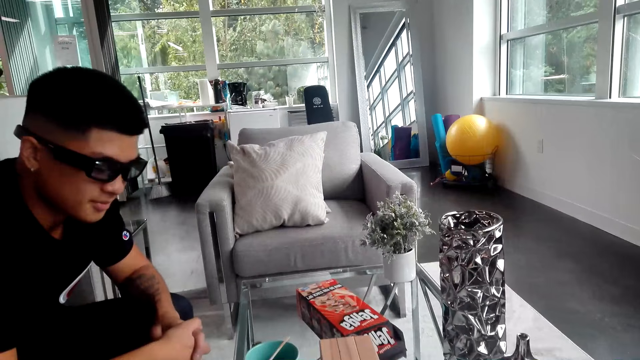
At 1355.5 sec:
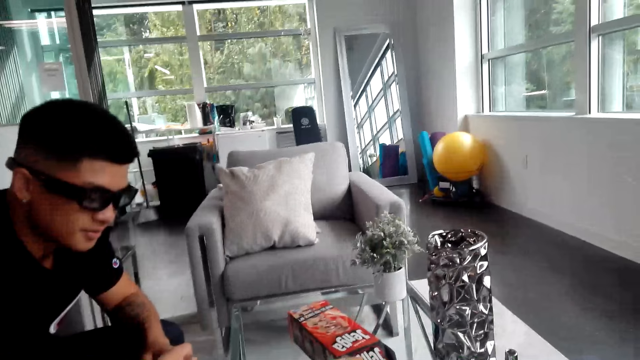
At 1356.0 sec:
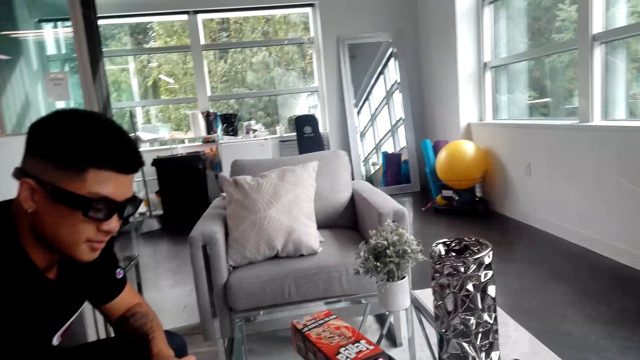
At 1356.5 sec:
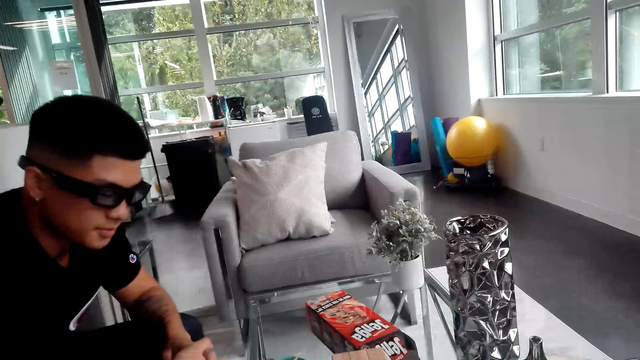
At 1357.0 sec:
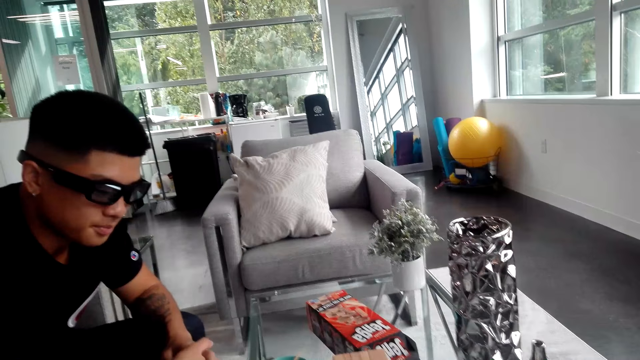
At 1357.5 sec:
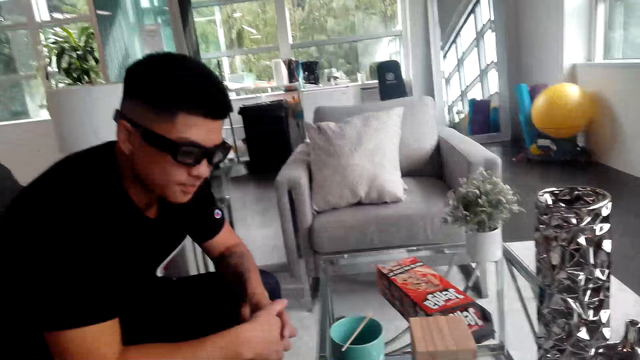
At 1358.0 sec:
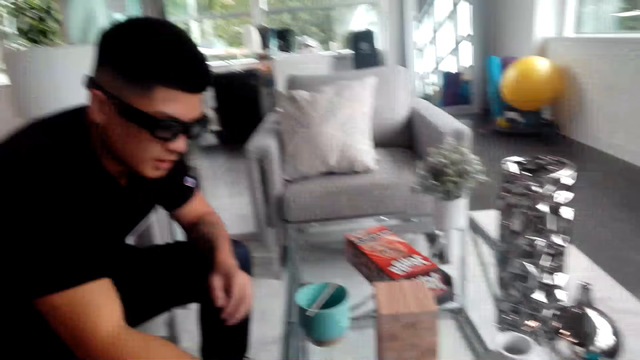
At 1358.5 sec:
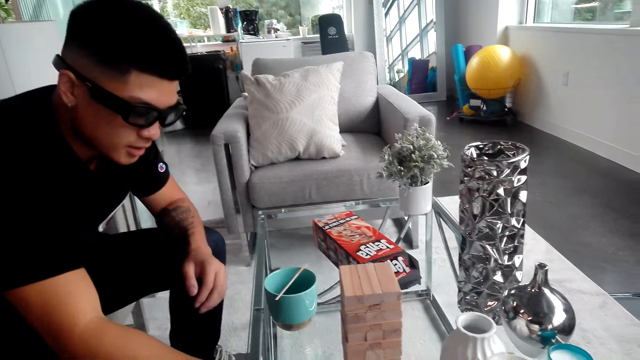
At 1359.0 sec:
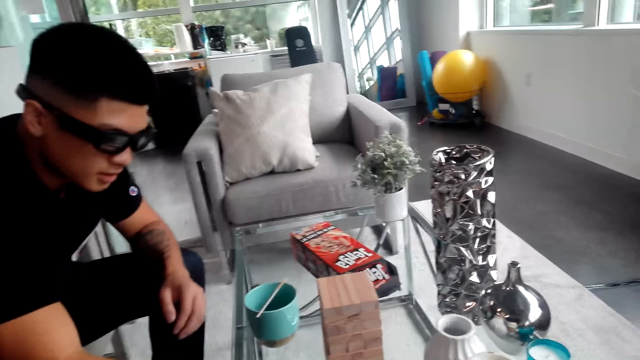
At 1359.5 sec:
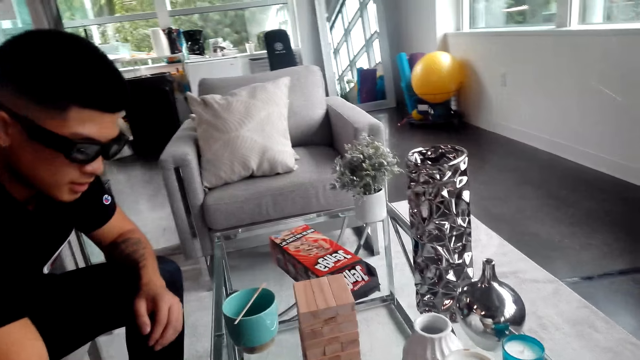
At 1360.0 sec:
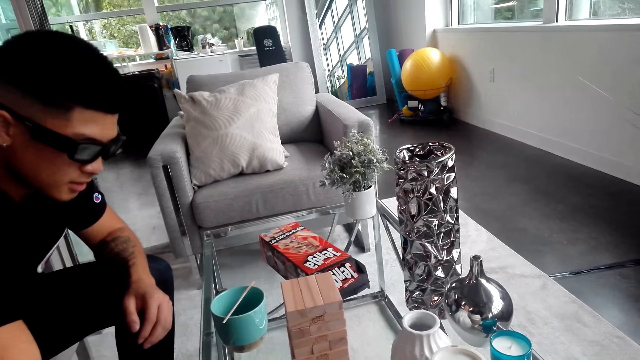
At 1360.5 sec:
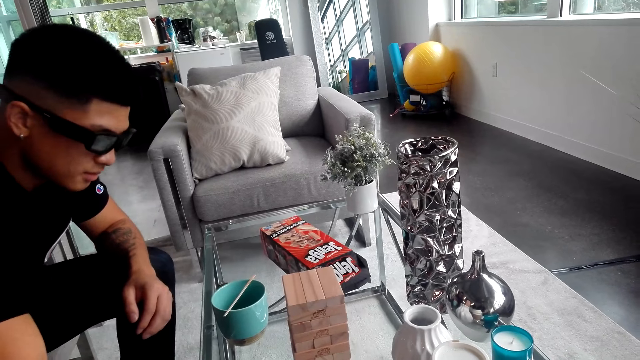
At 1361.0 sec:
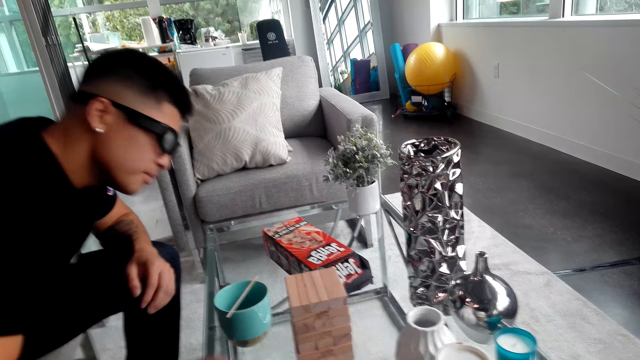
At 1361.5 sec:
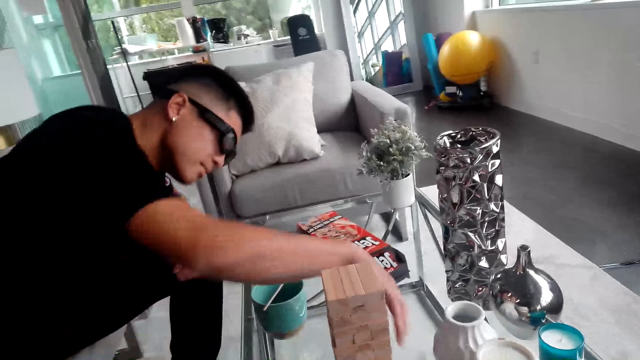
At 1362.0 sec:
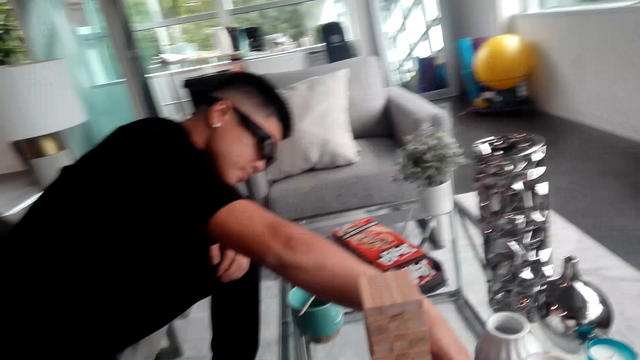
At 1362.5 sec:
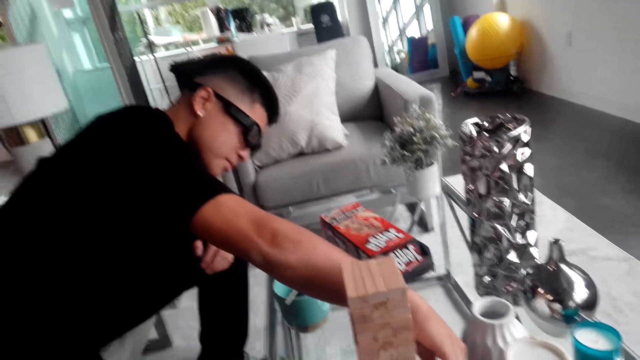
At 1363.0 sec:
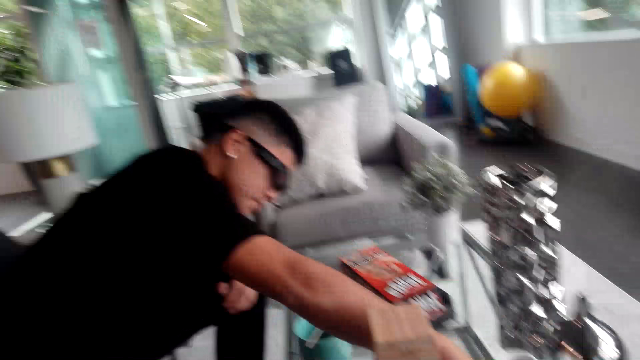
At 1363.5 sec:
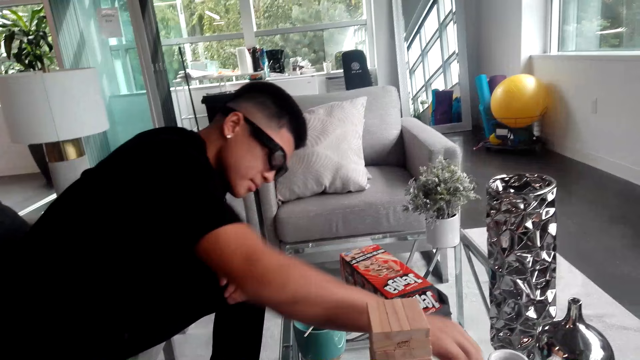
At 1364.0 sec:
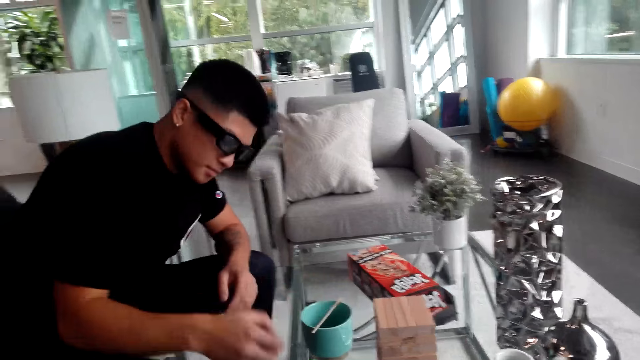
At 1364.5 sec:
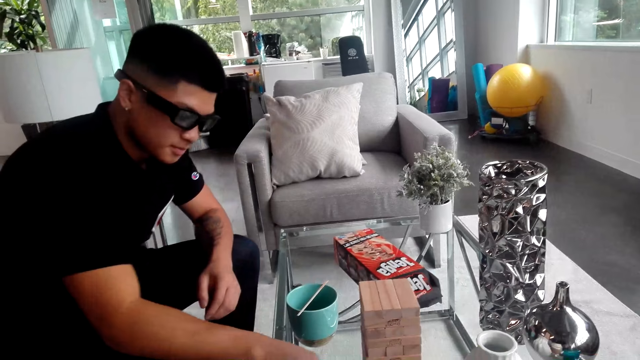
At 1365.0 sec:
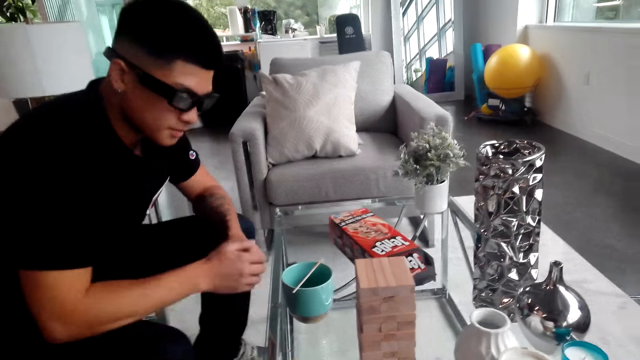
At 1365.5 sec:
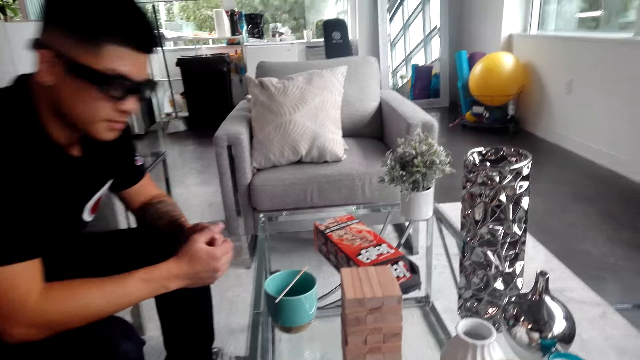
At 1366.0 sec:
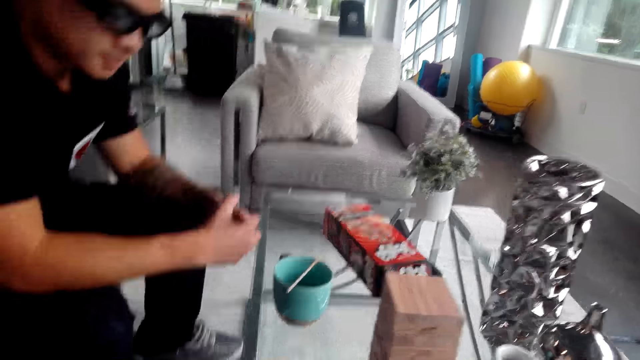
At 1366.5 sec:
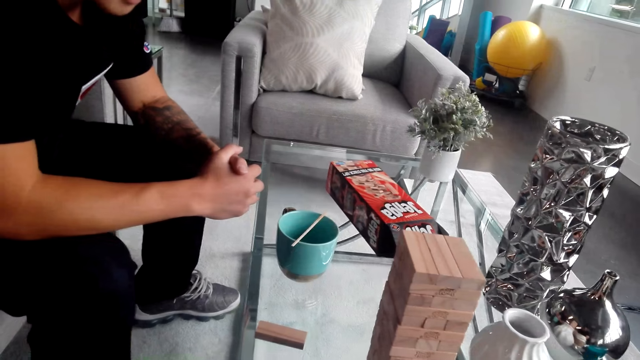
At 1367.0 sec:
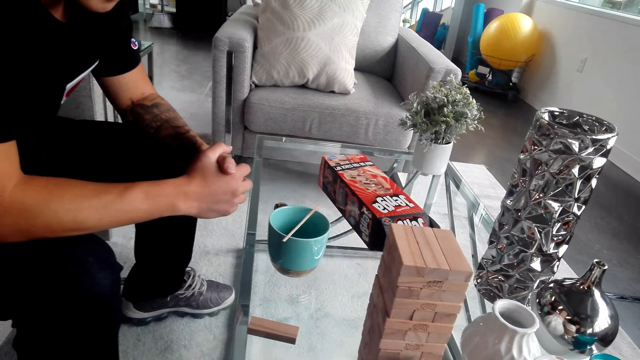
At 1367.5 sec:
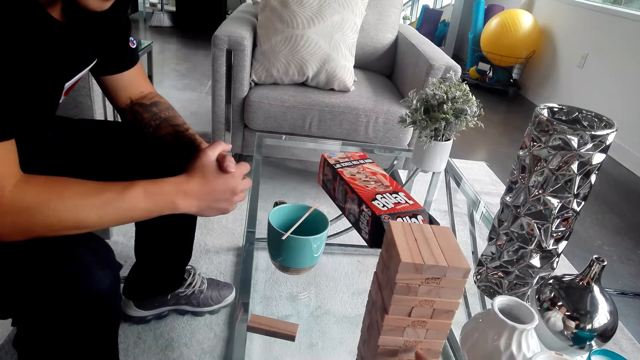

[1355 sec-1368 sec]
A man moves the hand on the table and stretches a hand towards the table. The man takes the cardboard and adjusts a Jenga piece on the table. The man puts the cardboard on the table and moves a step back on the chair.

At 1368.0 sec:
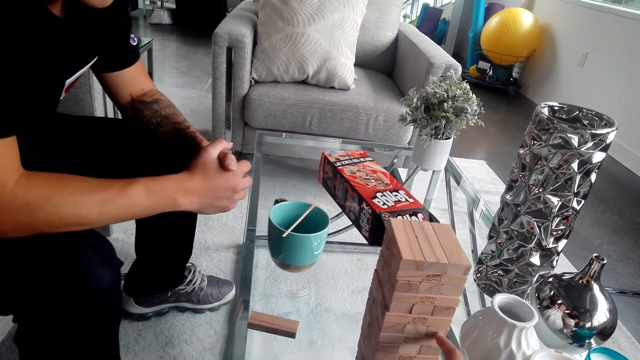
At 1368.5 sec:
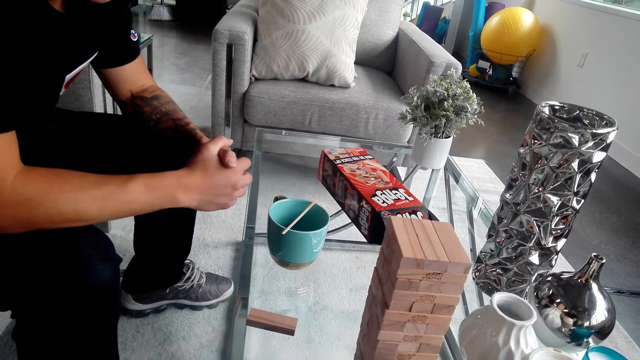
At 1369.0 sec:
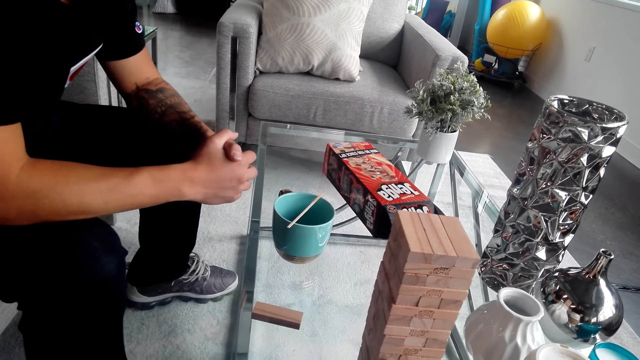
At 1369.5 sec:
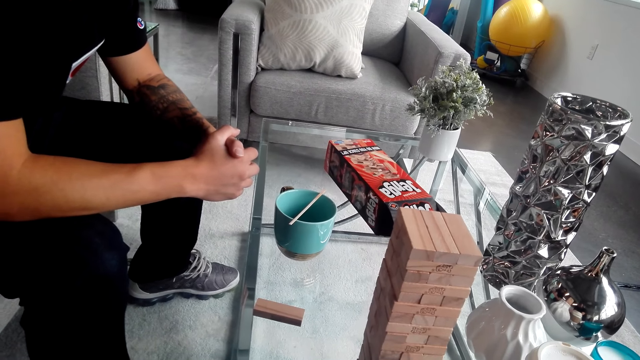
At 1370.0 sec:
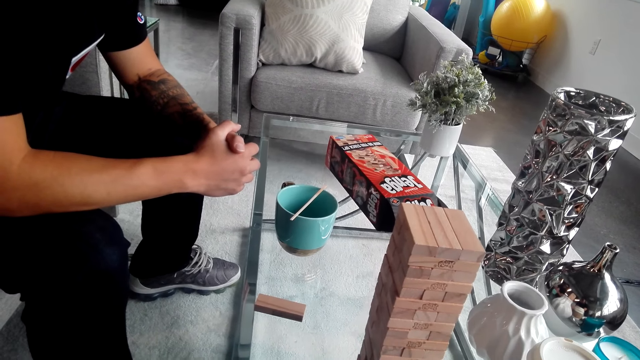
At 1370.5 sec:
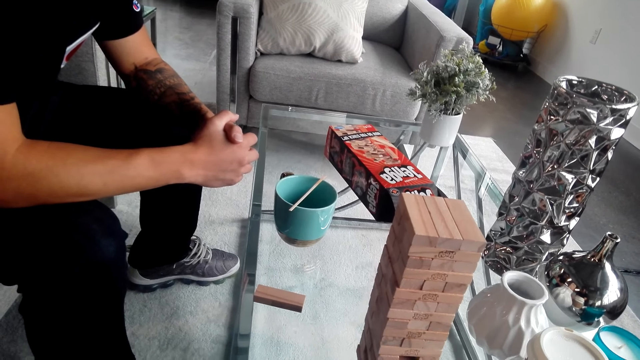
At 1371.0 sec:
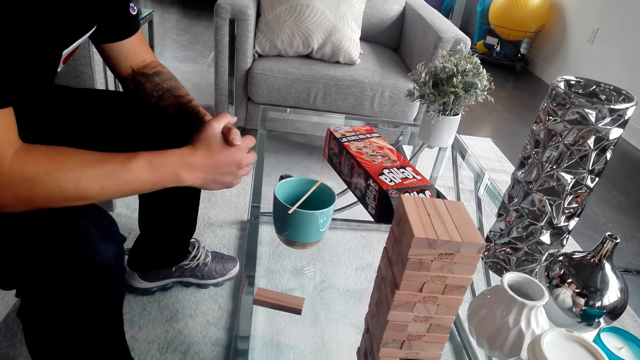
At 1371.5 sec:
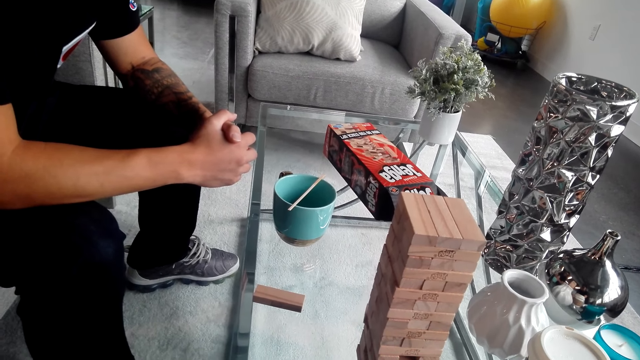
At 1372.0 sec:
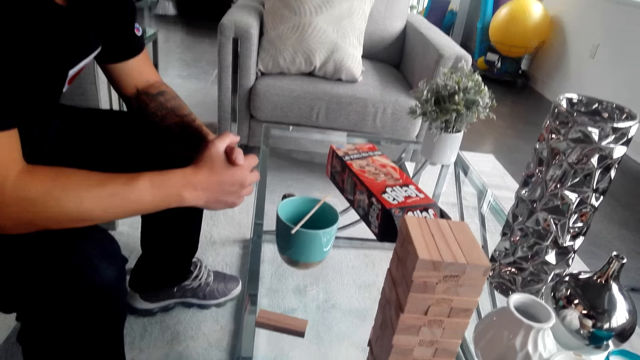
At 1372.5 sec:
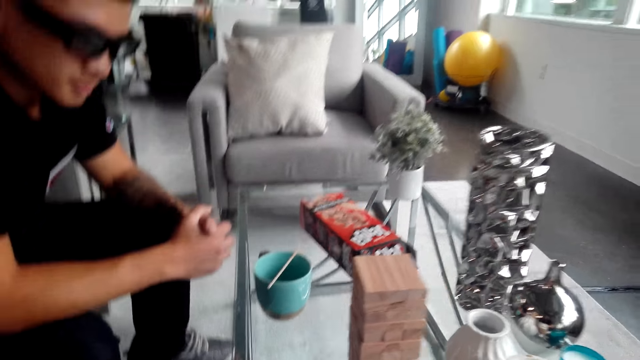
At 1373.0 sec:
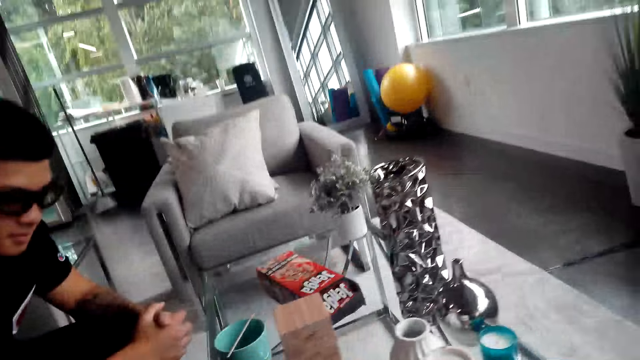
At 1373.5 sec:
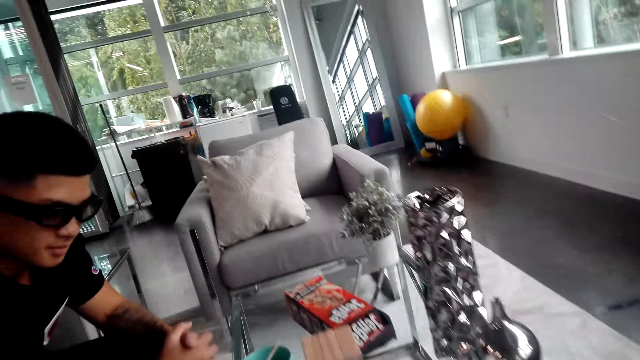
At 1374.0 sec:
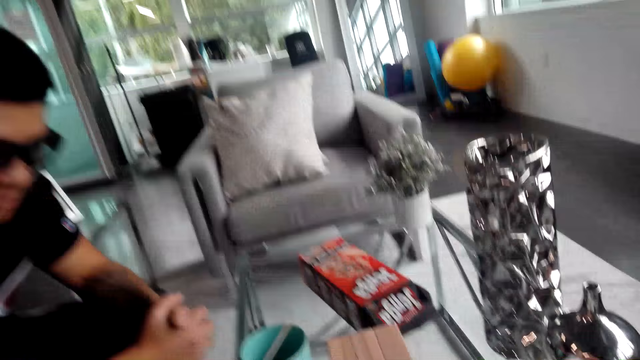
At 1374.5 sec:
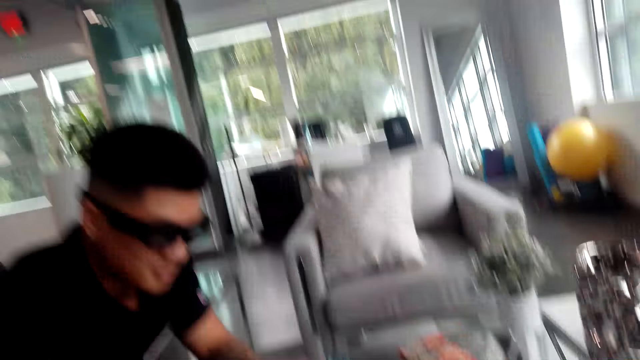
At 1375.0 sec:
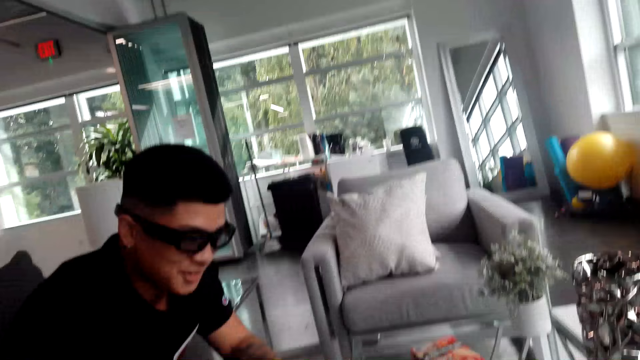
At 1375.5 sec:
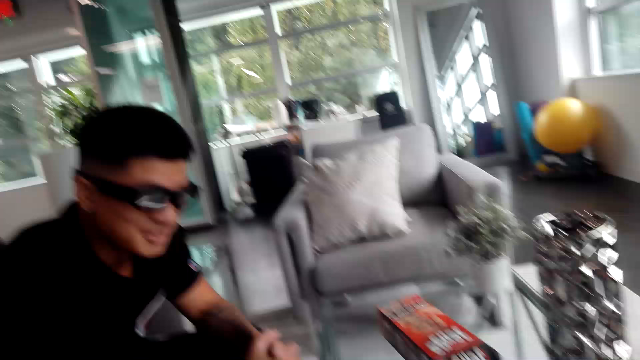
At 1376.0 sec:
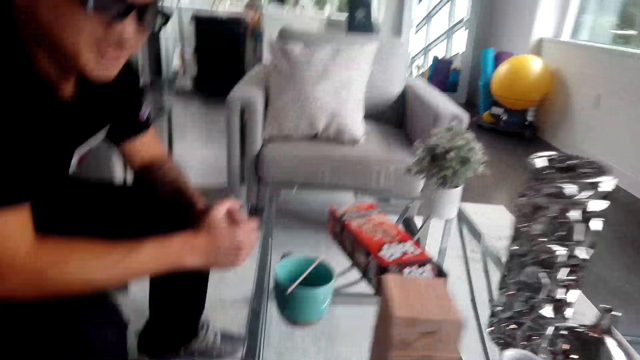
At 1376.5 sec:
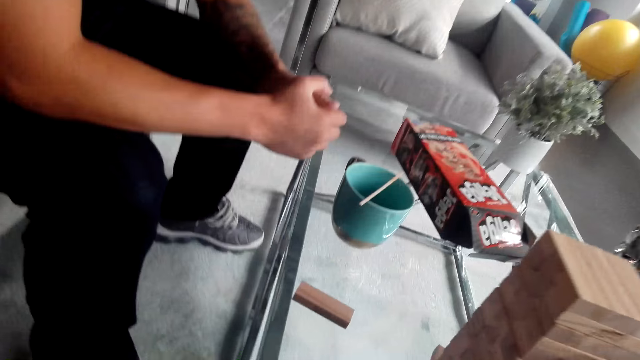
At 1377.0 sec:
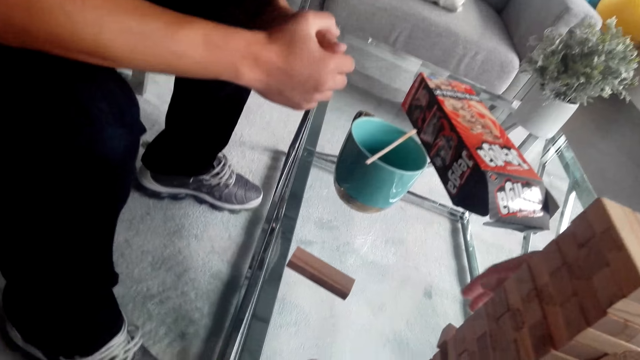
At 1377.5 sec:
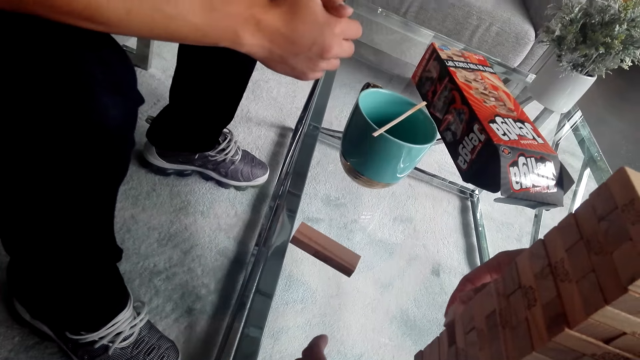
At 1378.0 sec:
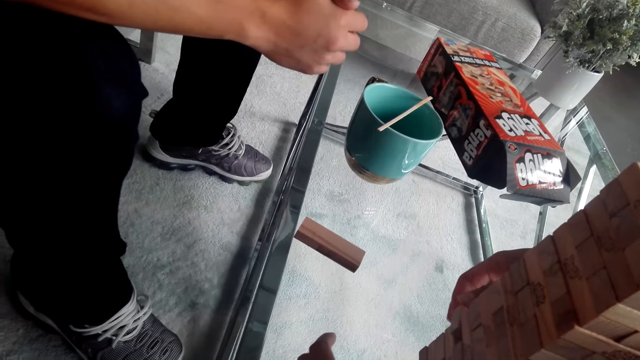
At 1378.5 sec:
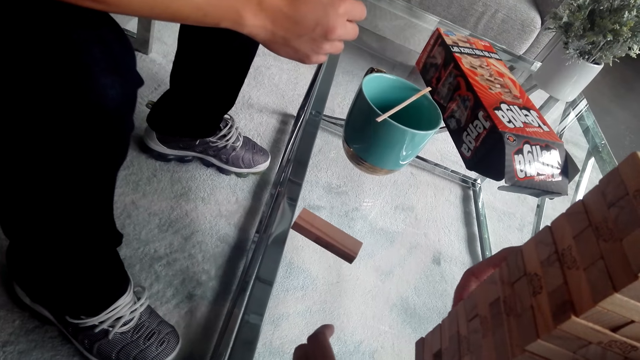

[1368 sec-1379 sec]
The camera wearer touches the Jenga block. They play the Jenga game. They remove the Jenga block.
